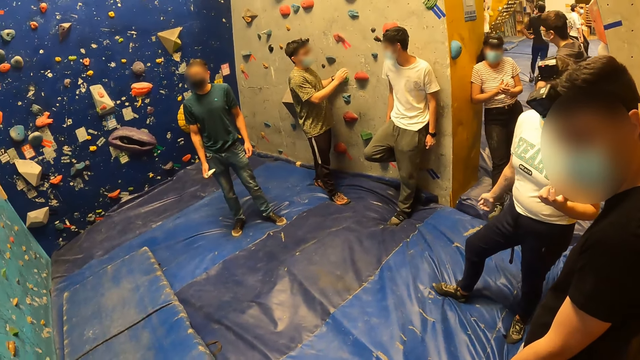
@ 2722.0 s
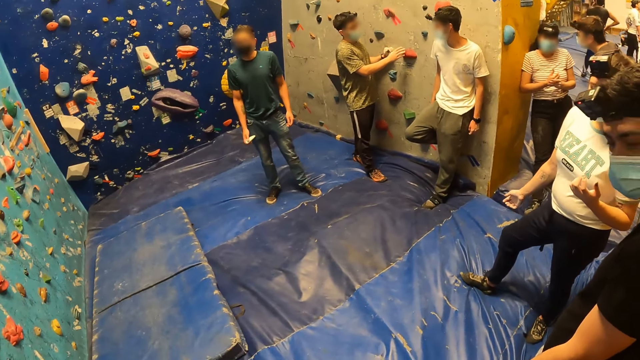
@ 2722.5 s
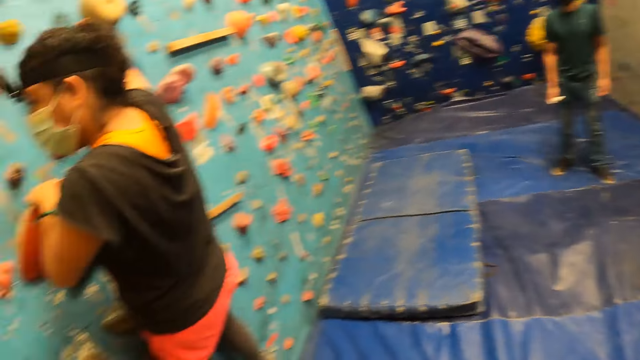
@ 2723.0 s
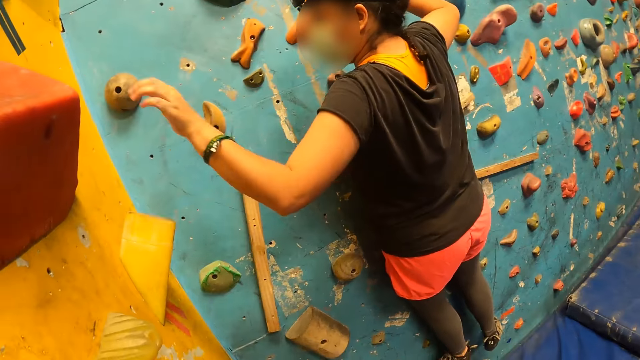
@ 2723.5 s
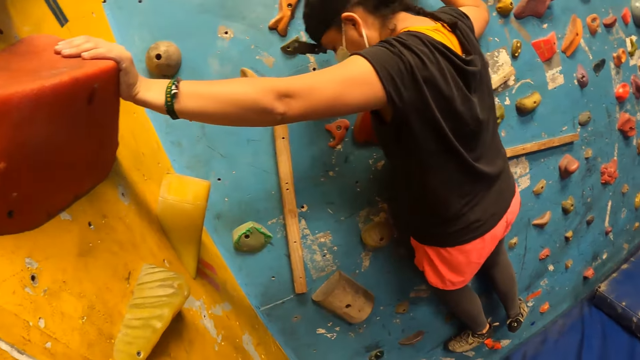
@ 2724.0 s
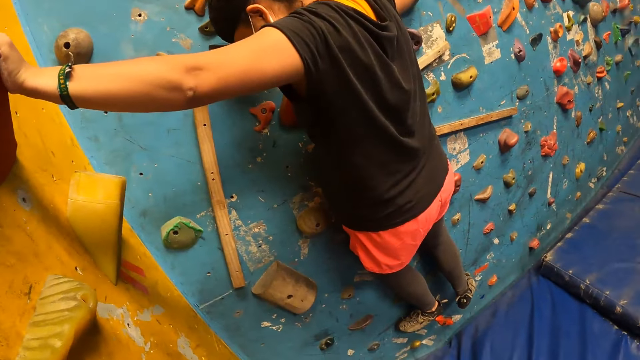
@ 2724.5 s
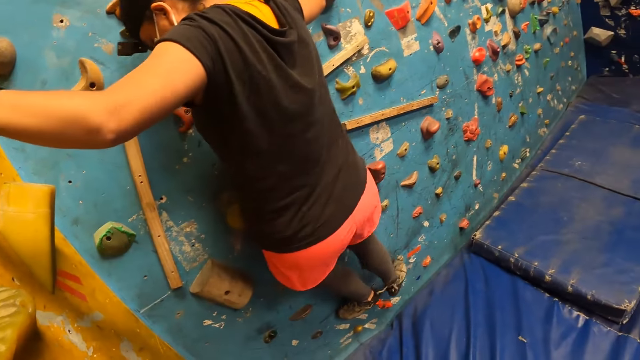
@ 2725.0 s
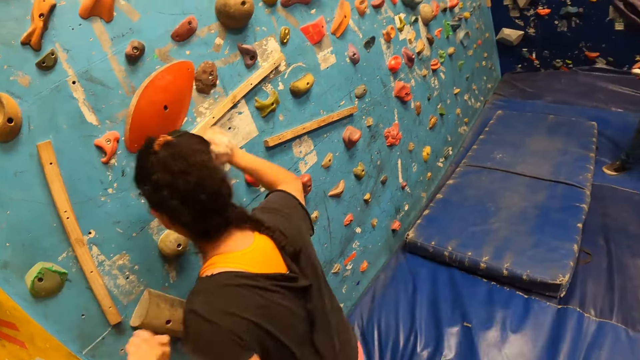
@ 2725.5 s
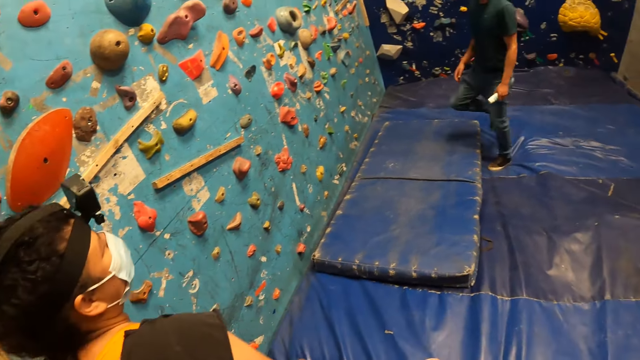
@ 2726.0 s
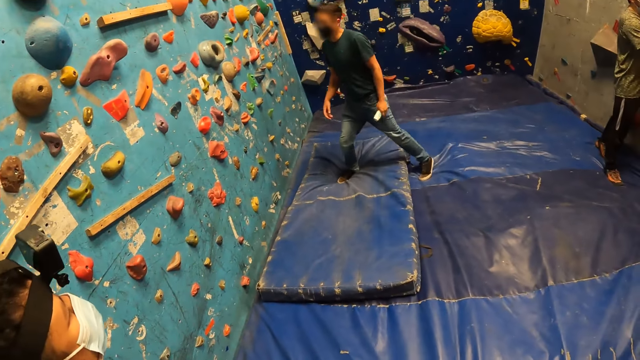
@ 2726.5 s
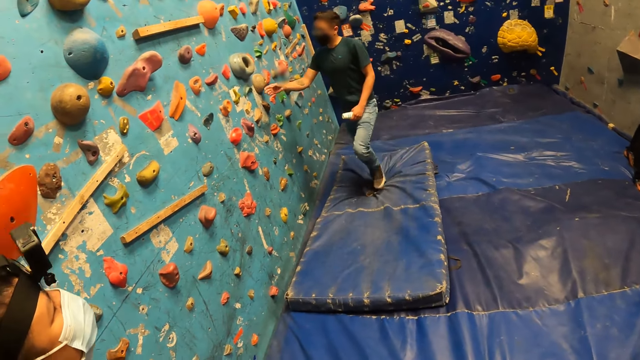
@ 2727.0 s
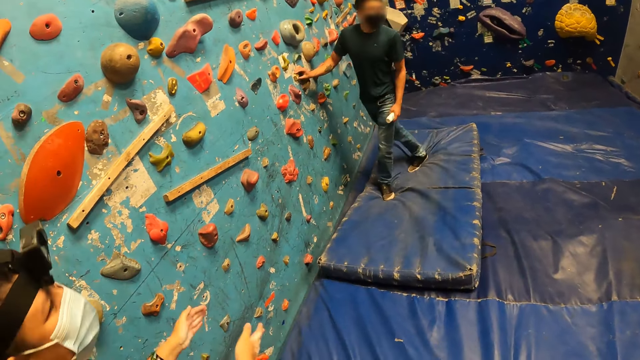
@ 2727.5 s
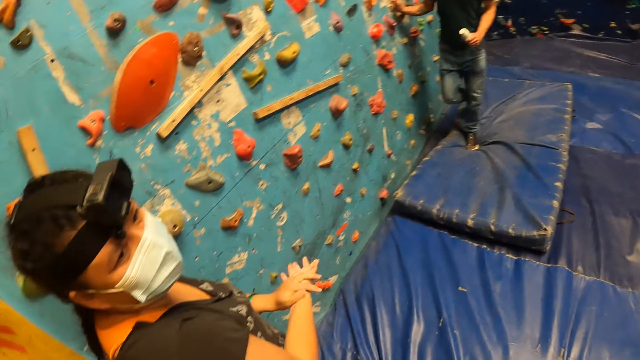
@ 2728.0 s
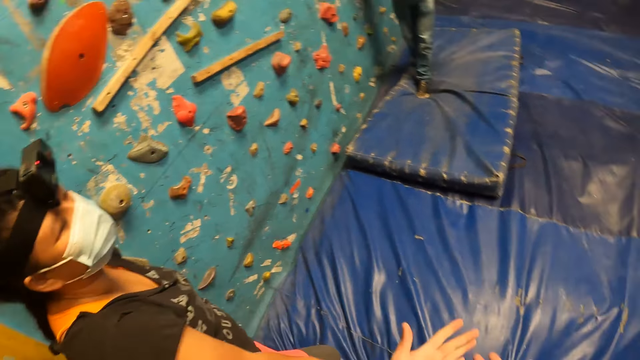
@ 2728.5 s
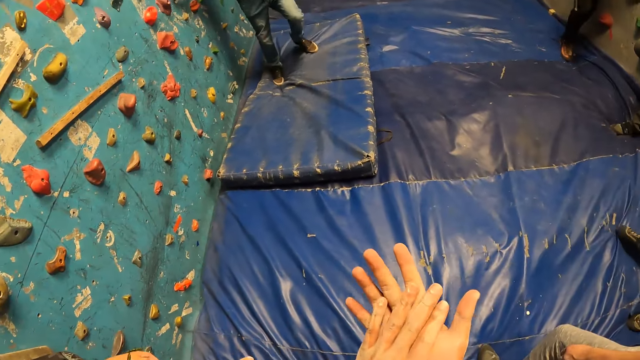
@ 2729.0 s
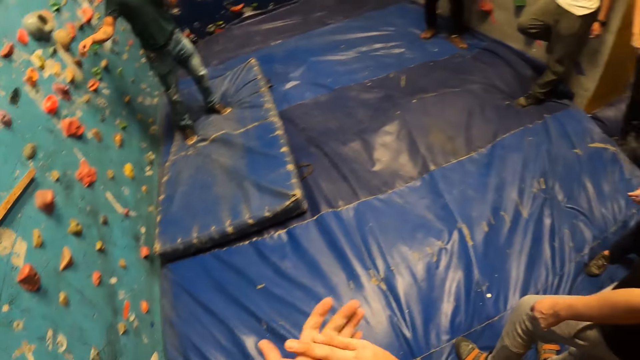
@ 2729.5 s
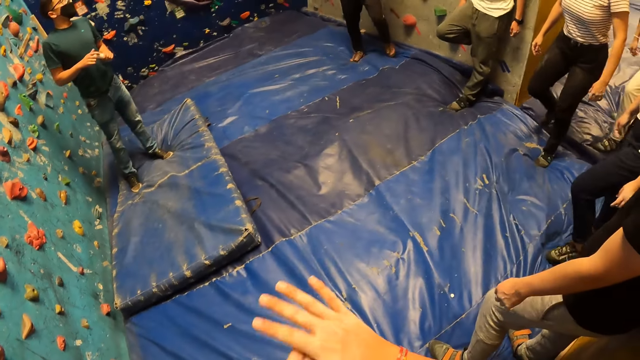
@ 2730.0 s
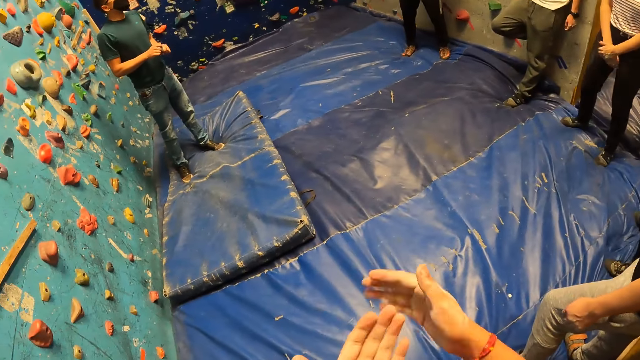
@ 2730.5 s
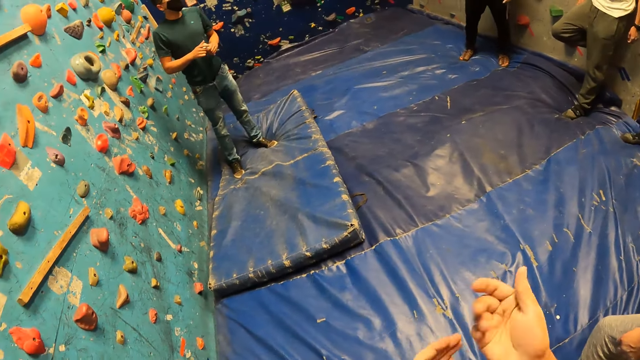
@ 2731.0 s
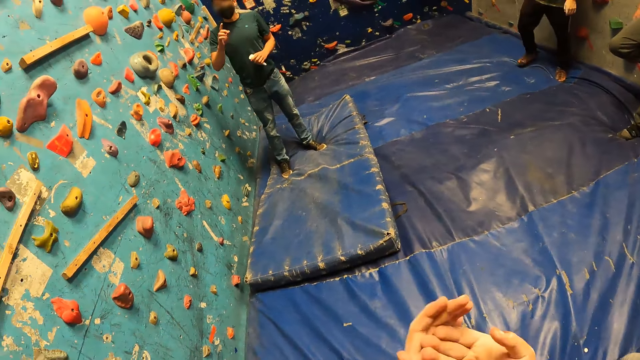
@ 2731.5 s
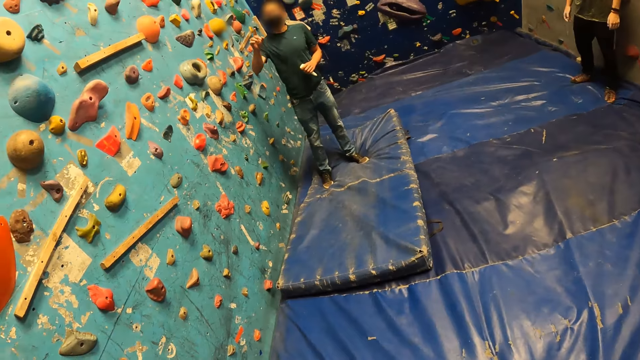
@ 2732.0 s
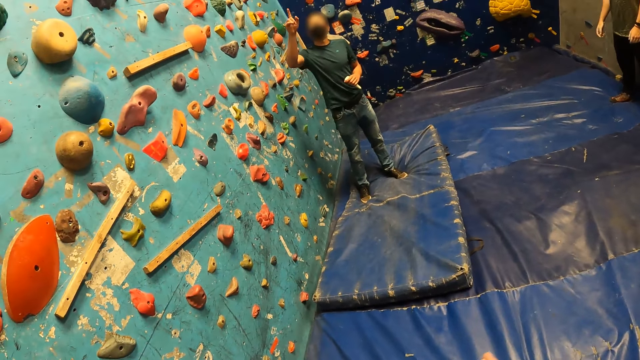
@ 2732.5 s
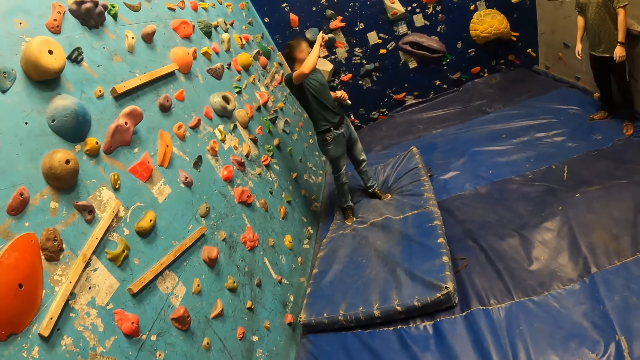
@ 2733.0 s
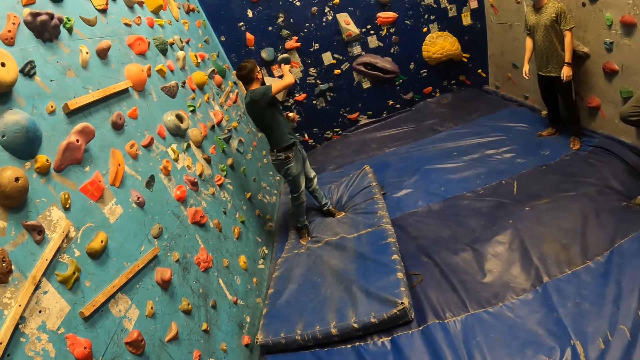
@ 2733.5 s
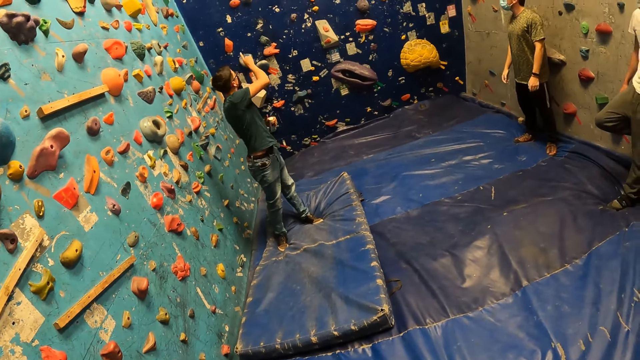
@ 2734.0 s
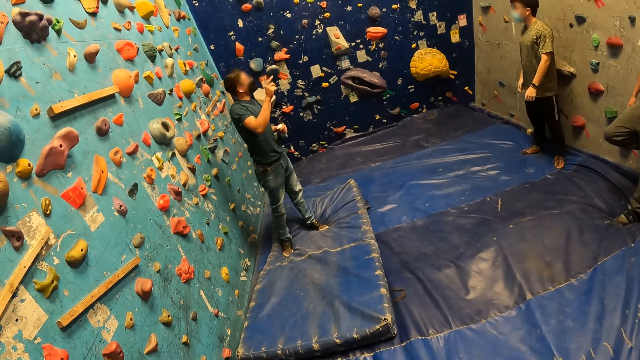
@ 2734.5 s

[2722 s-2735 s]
A woman holds a bouldering grip on the wall in the bouldering room. The woman jumps down from the wall in the bouldering room. A man walks towards the wall in the bouldering room. The man touches the wall in the bouldering room with his right hand. The man holds the wall hold with the right hand. The camera wearer wipes both hands together. They look on the hands. The man holds a plastic tube in his hands. The man points at a person. The man interacts with the group of people in the bouldering room. The man points on the climbing wall.

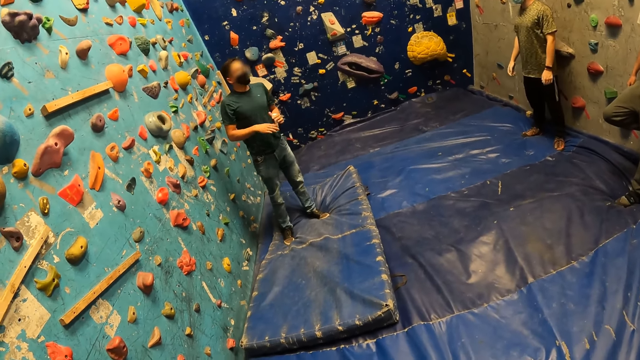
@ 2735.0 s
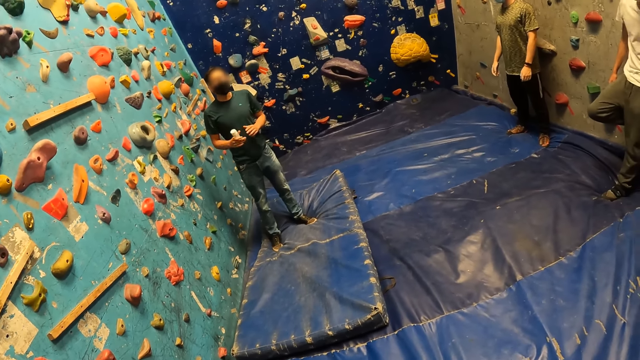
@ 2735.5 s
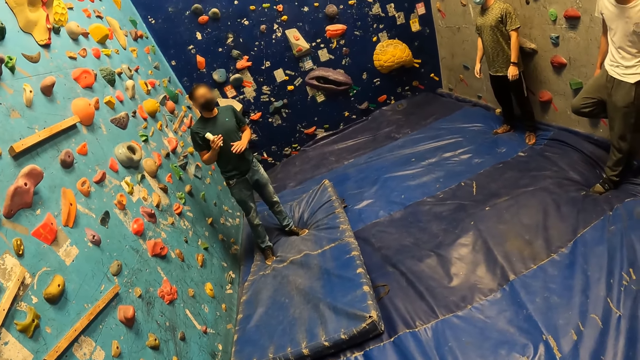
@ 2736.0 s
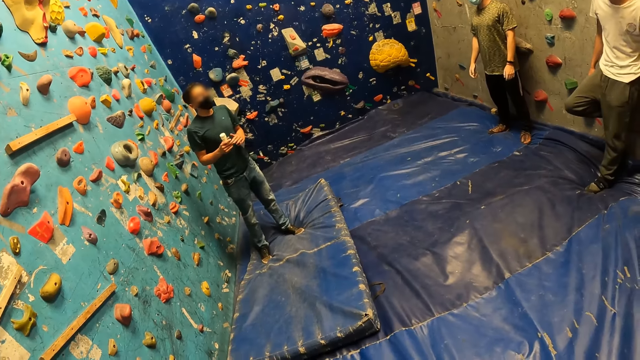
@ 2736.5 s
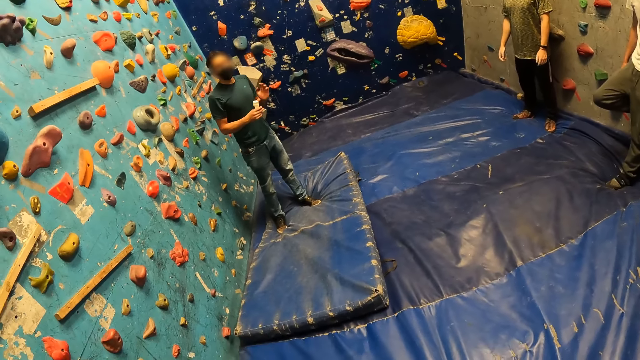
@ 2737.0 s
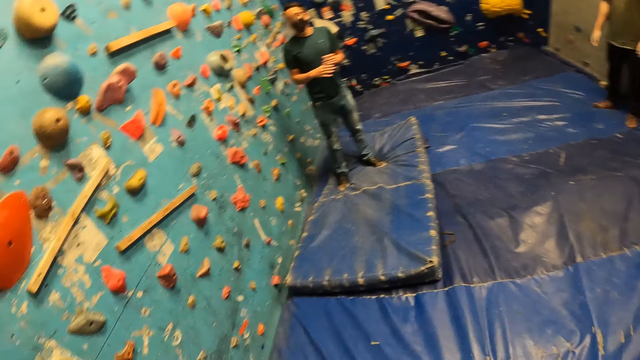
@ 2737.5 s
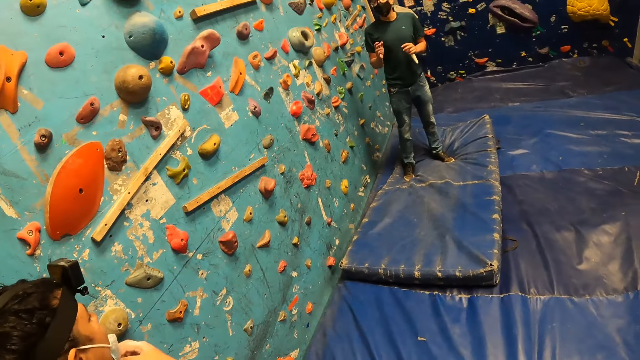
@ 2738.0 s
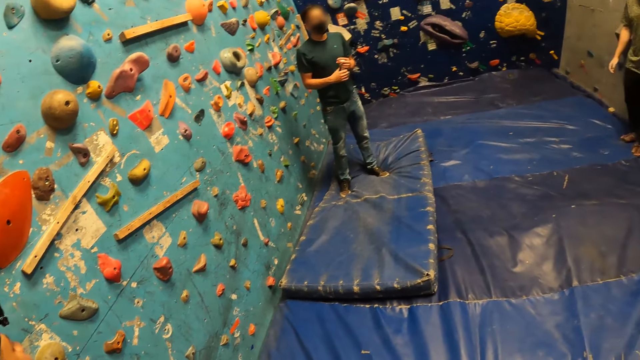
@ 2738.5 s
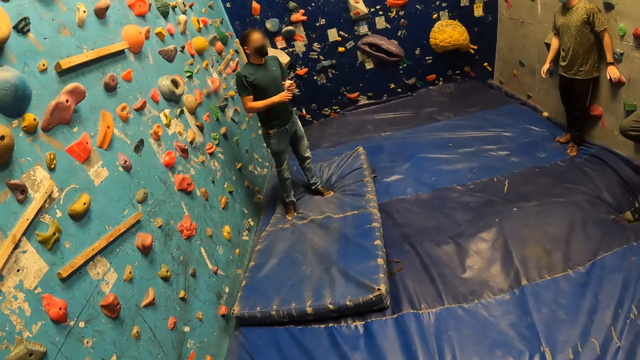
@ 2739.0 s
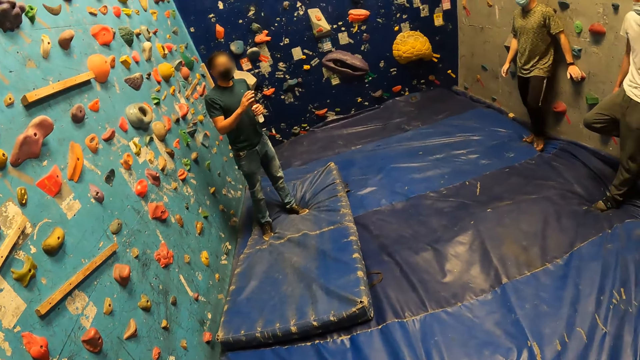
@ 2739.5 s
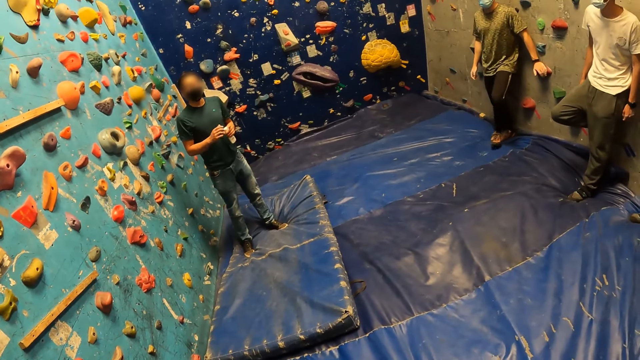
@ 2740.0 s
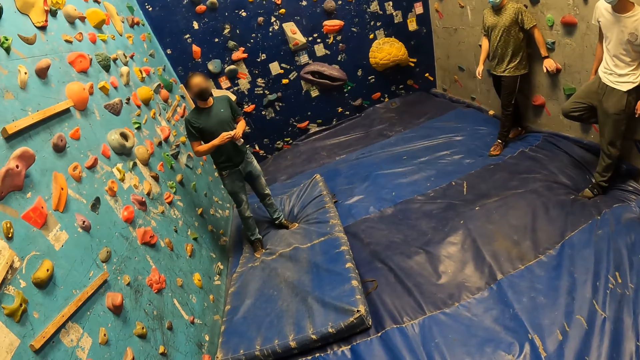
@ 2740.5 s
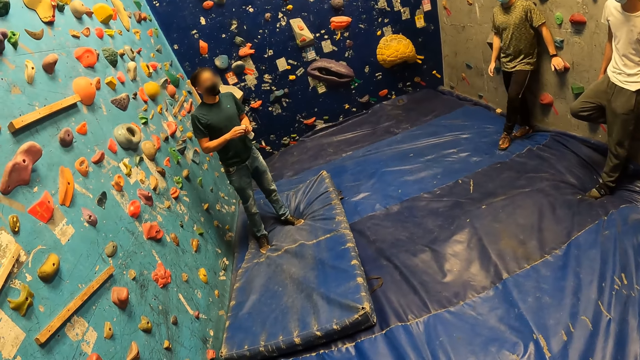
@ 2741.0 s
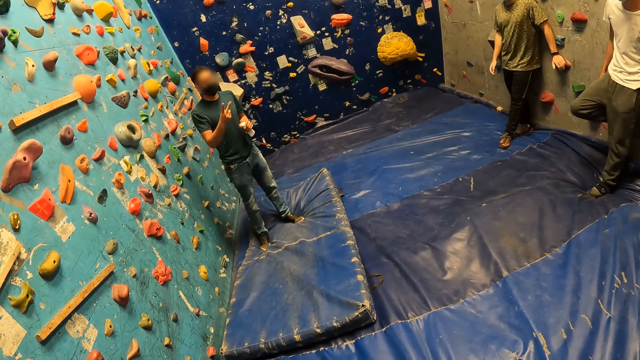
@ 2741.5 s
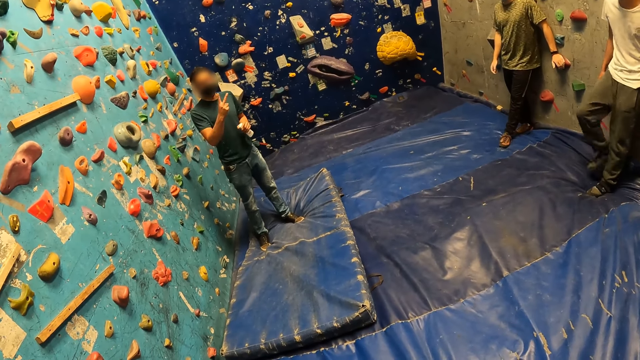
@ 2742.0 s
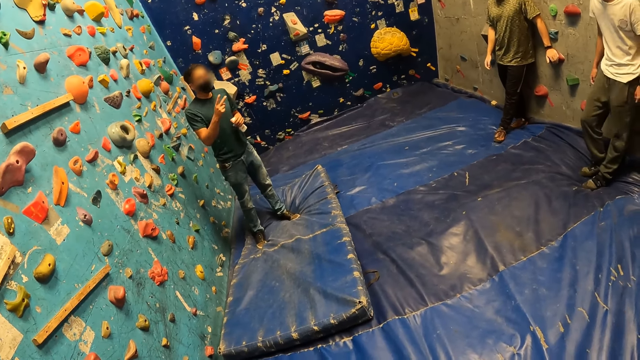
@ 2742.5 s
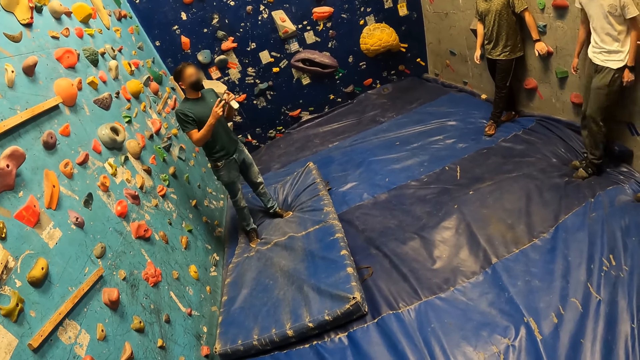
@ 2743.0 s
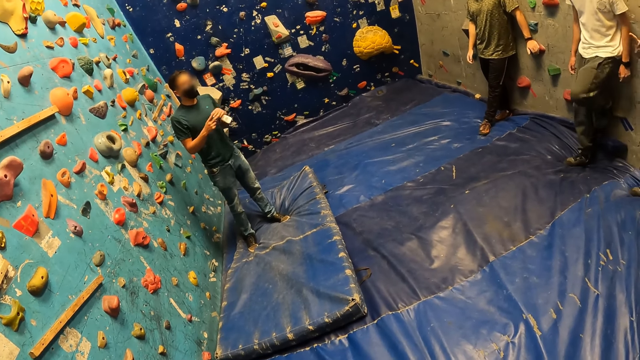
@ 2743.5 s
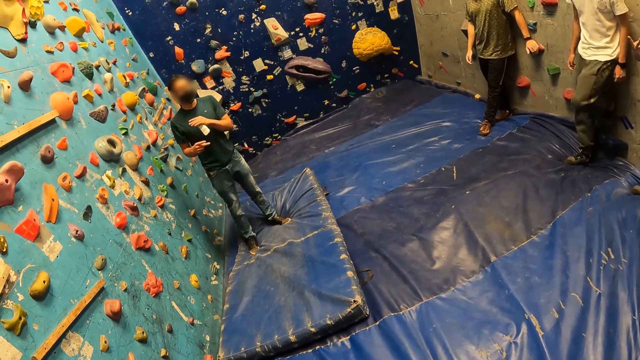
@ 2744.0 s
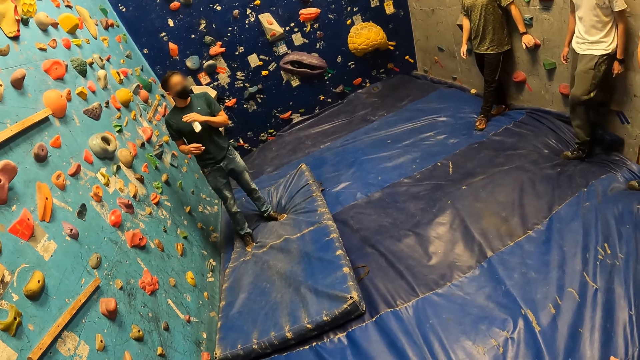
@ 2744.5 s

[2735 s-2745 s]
A man passes the plastic tube in his left hand to his right hand. The man passes the plastic tube in his right hand to his left hand. The man interacts with the group of people in the bouldering room. A person holds the wall hold with the left hand.
